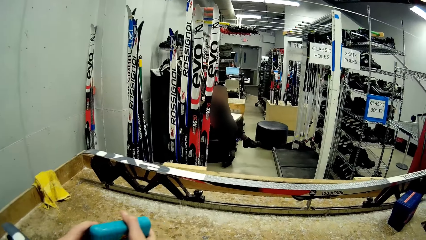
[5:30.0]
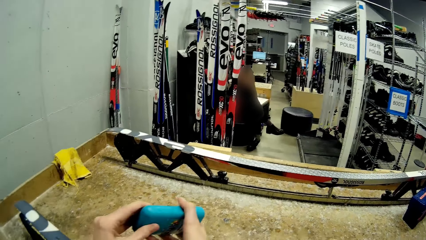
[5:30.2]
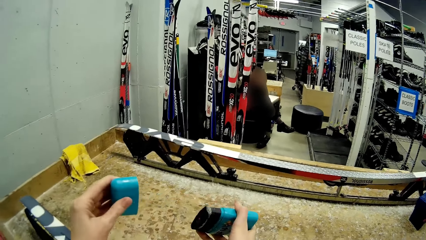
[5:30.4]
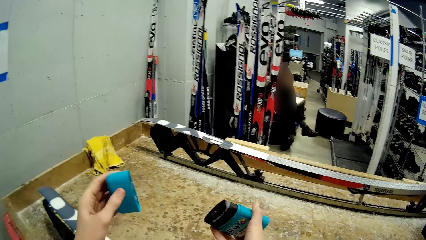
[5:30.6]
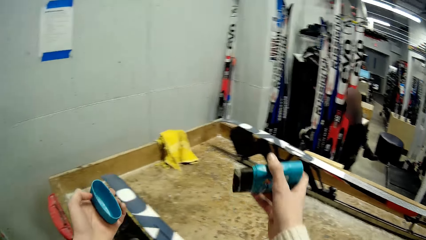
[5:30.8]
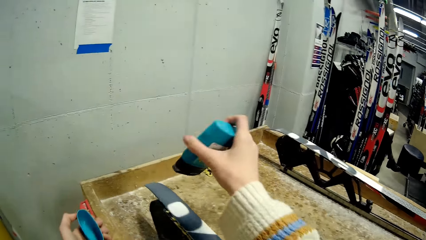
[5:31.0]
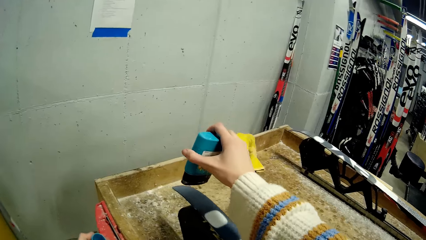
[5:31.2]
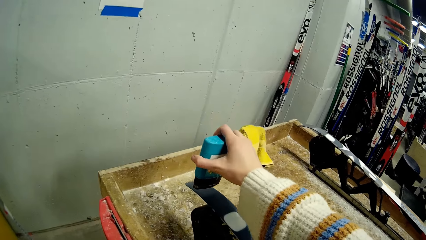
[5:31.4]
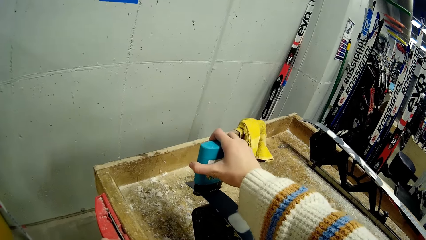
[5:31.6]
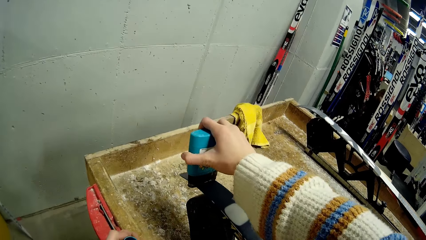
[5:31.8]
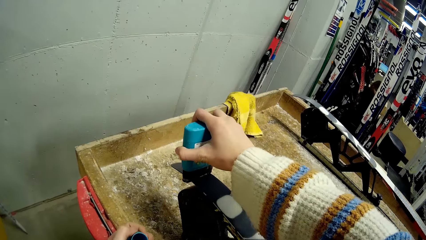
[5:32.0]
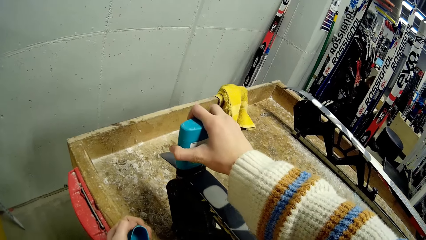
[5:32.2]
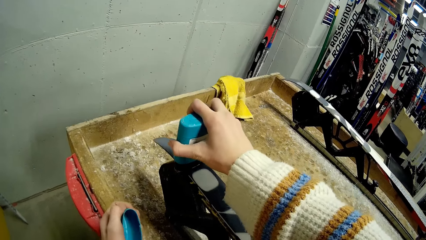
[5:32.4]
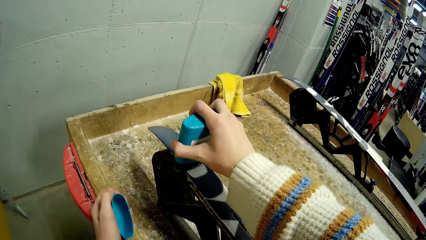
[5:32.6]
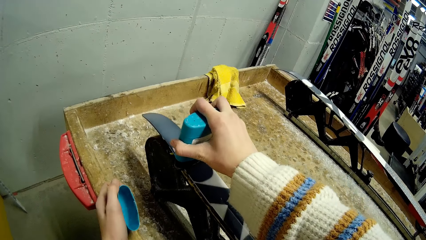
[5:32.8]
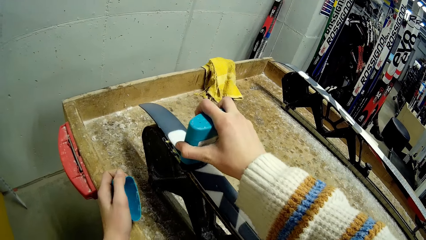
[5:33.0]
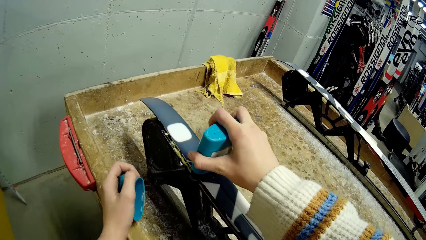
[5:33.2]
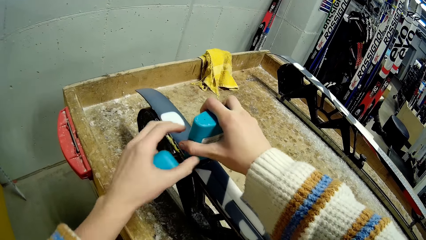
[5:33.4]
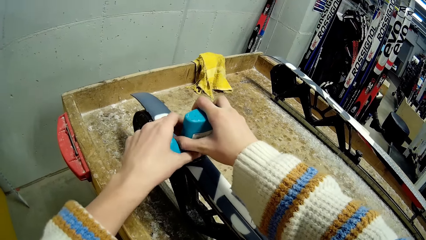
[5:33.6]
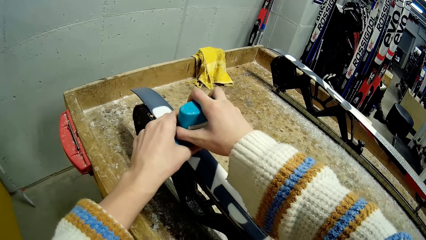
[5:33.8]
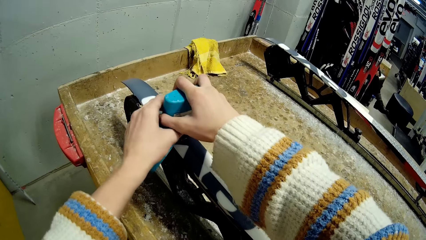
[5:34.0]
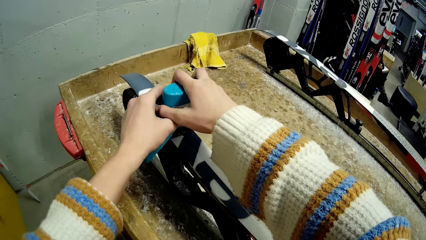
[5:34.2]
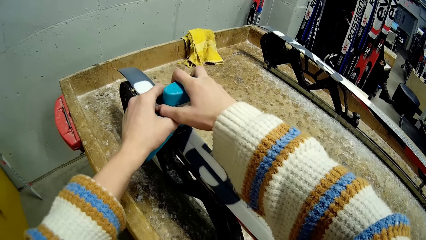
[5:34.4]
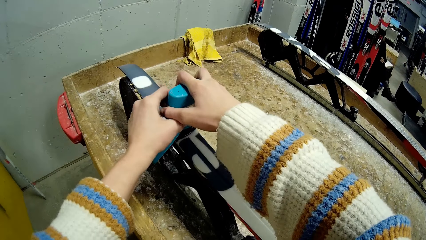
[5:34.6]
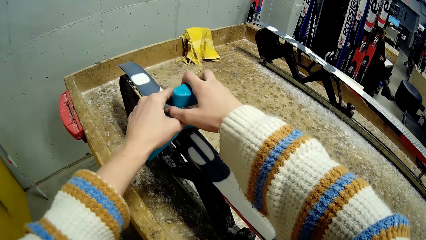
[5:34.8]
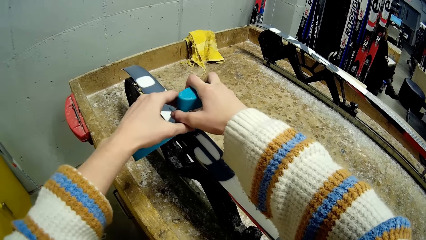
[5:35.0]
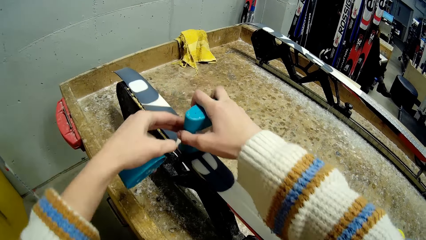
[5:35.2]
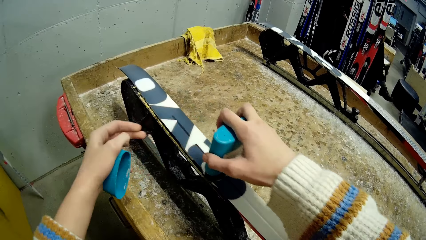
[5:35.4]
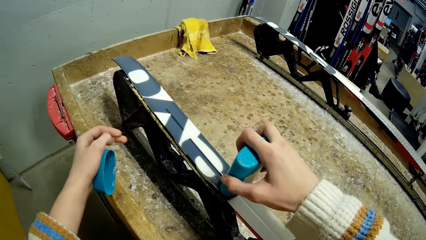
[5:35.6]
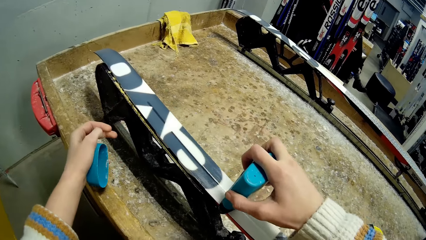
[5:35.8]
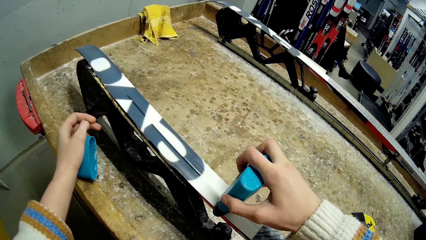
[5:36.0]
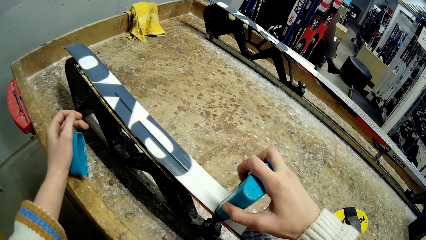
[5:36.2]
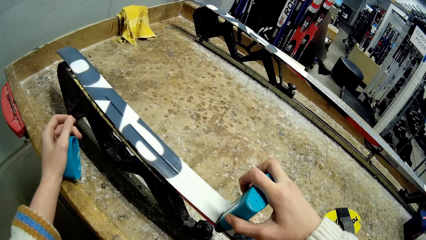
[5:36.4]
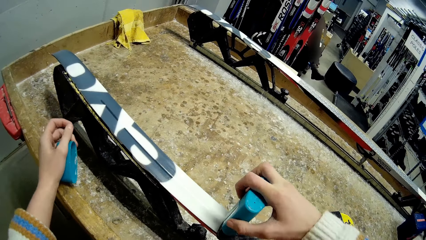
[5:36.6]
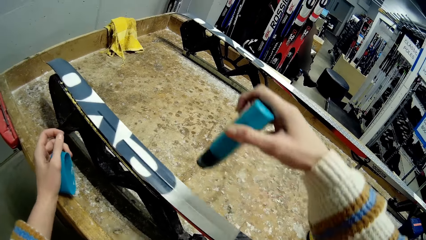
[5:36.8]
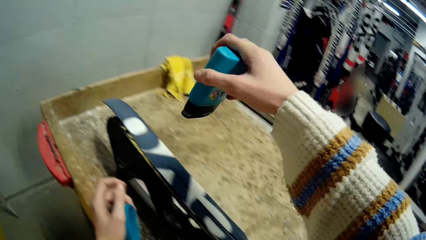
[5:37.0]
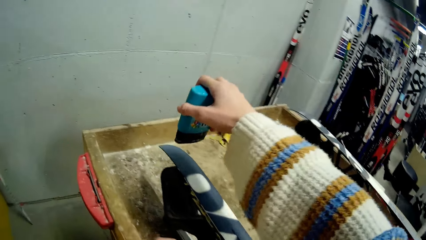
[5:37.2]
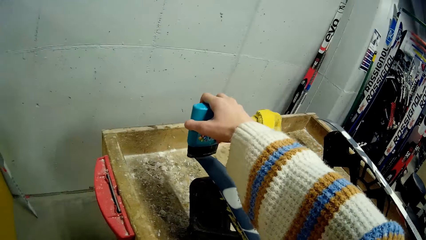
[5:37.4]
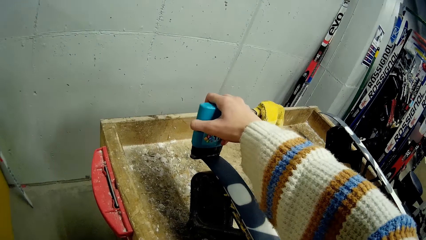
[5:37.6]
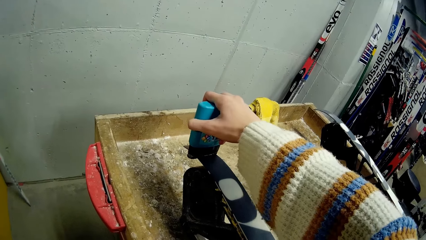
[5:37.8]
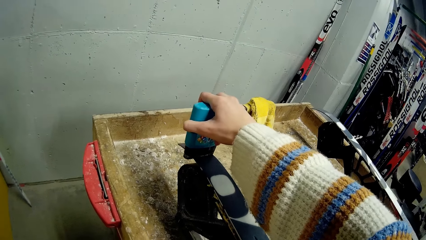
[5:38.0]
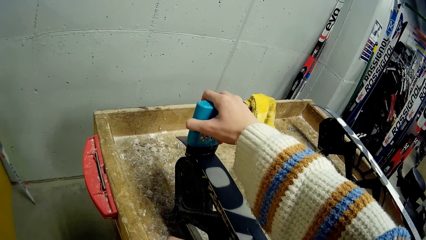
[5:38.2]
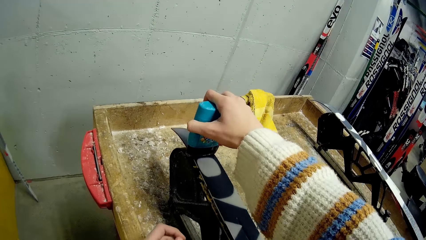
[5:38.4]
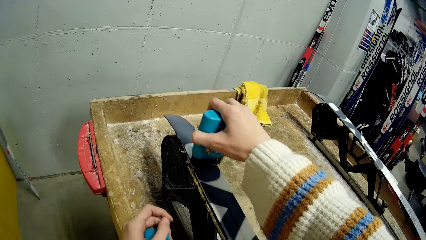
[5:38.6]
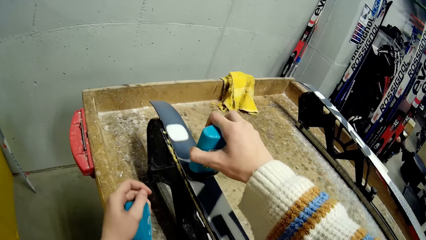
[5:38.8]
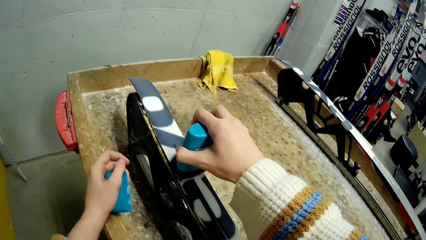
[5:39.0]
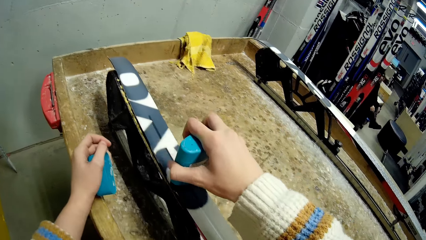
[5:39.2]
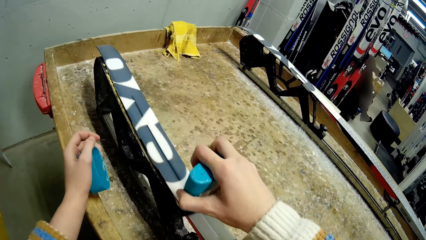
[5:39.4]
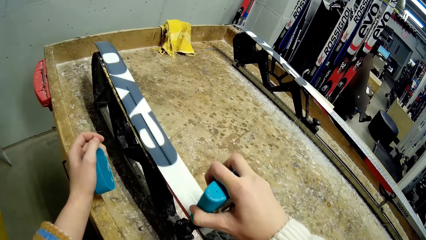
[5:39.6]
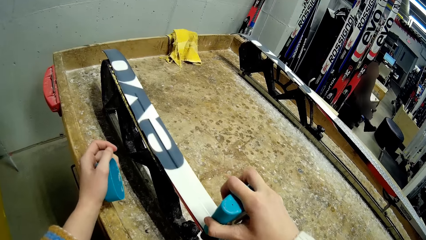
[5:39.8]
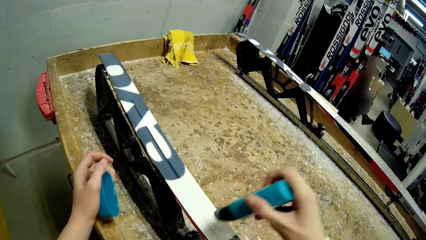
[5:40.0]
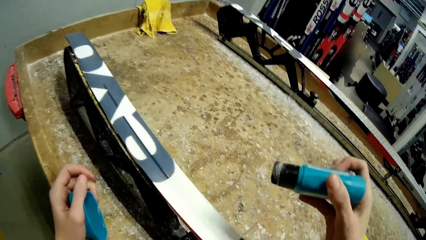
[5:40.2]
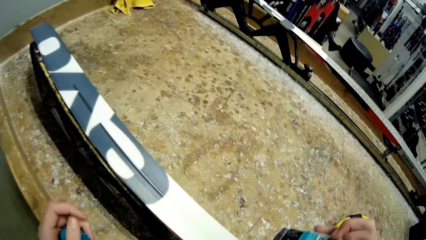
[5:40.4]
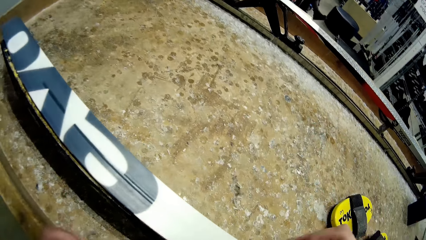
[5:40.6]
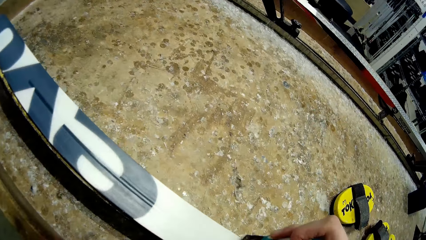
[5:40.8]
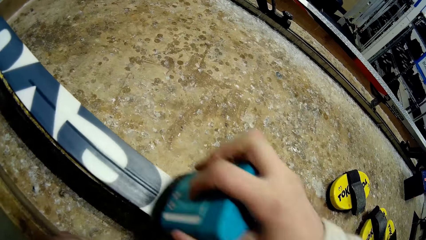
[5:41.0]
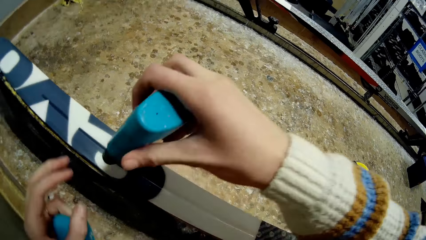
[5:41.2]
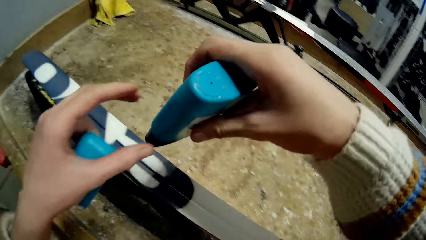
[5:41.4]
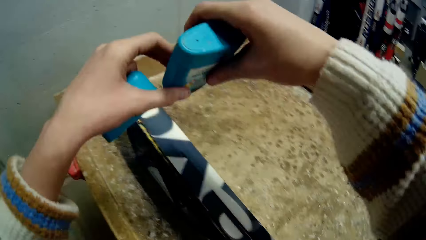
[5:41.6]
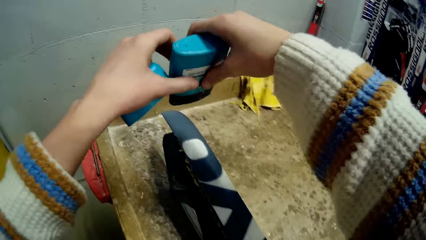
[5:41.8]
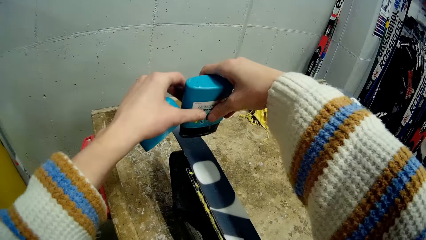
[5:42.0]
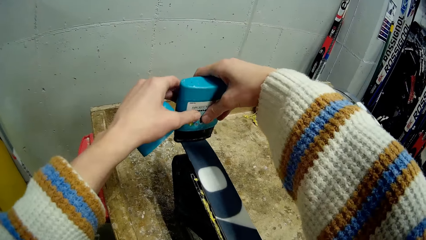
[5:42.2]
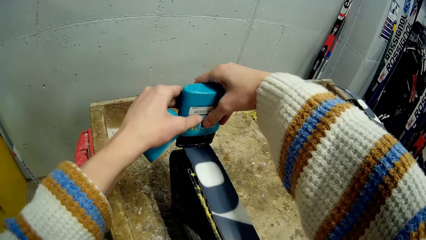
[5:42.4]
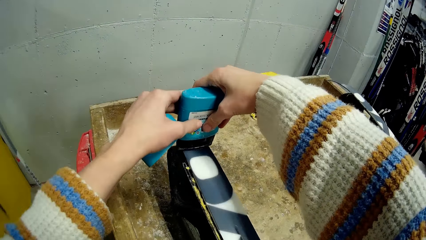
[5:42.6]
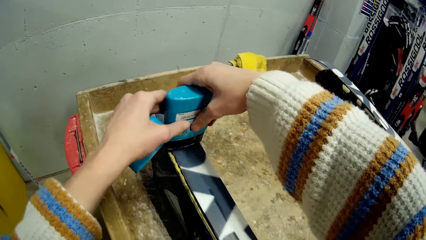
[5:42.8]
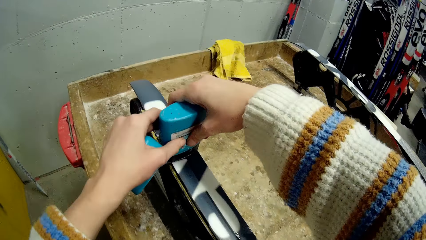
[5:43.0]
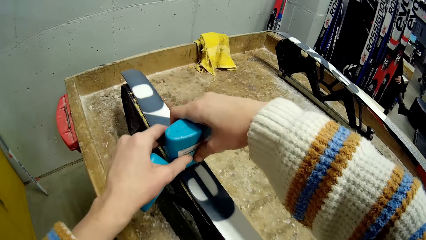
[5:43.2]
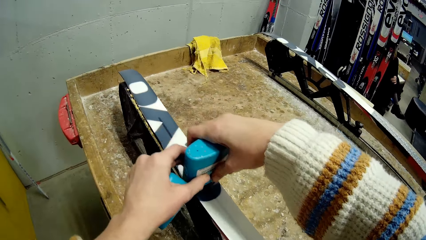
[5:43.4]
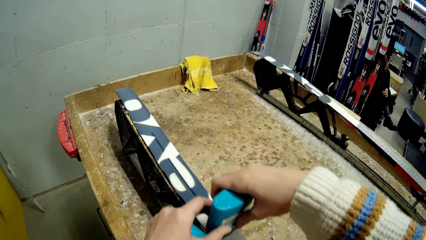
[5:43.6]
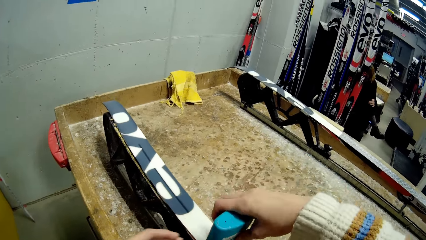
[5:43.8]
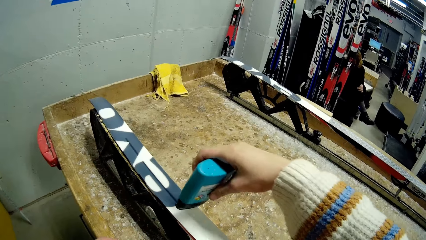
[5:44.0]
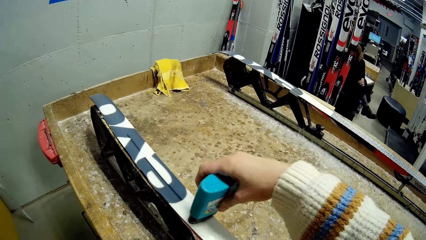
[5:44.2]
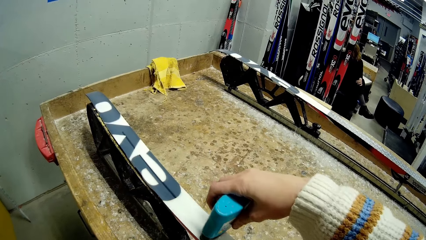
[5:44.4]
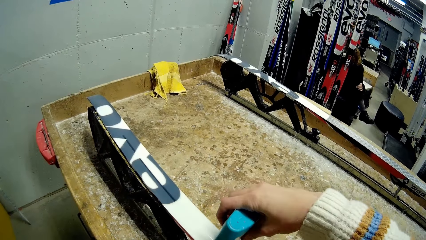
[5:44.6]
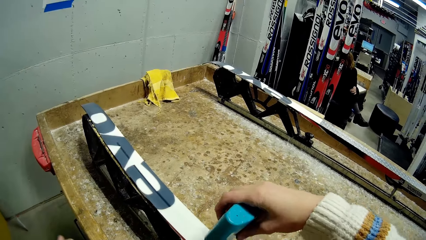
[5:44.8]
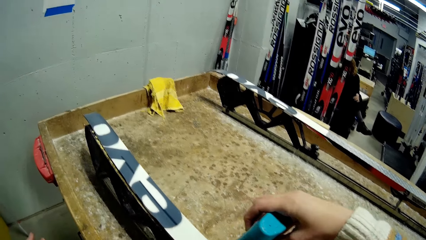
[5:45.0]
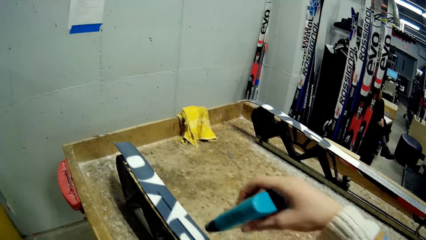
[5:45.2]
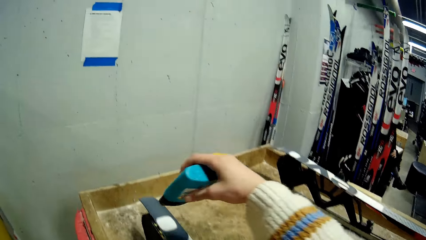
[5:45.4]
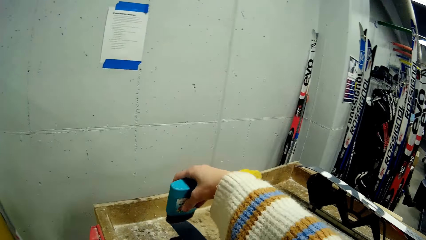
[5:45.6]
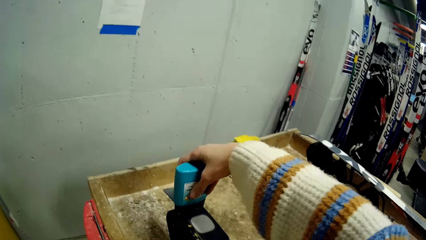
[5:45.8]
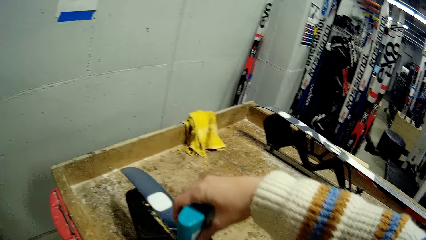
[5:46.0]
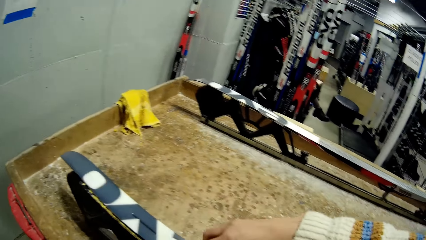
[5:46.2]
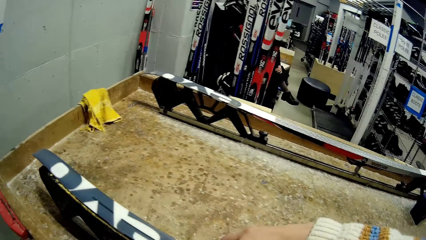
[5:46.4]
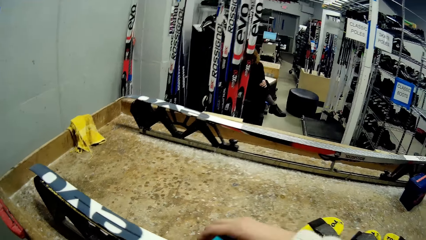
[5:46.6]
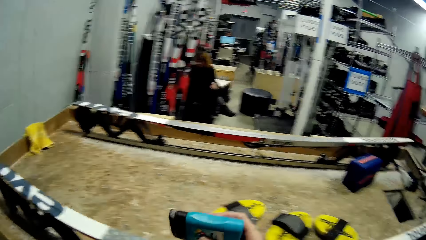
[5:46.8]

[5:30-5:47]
The camera wearer opens a cover from a plastic container with her left hand. She rubs the mouth of the plastic container on the ski with her right hand.
